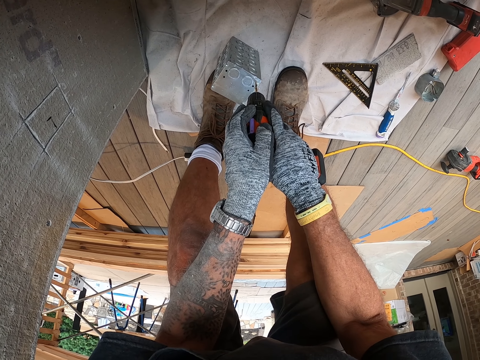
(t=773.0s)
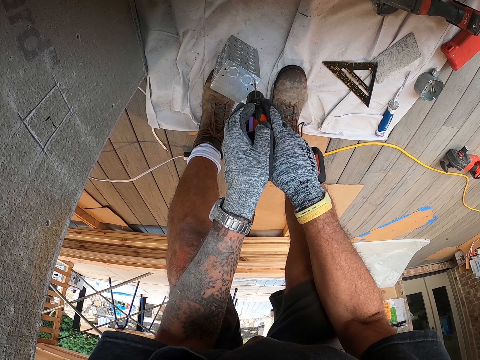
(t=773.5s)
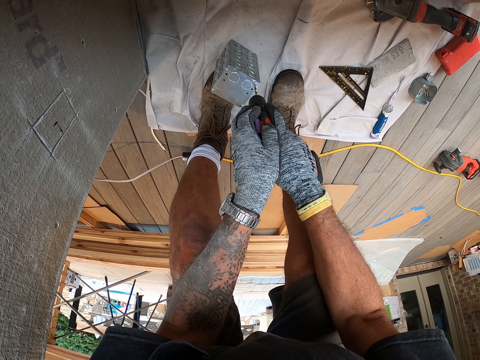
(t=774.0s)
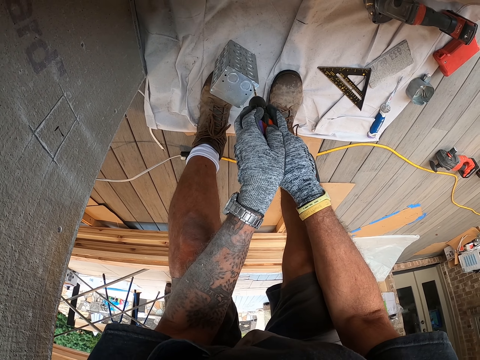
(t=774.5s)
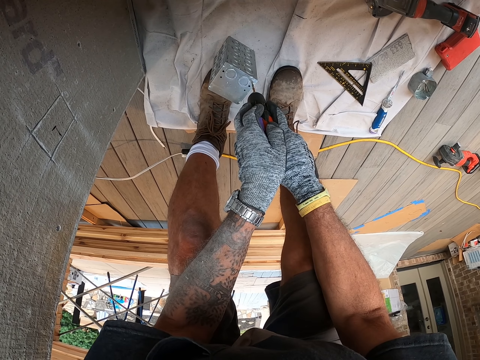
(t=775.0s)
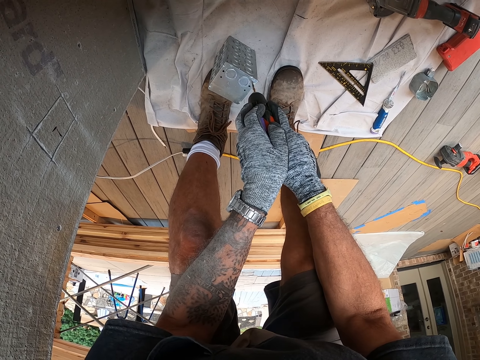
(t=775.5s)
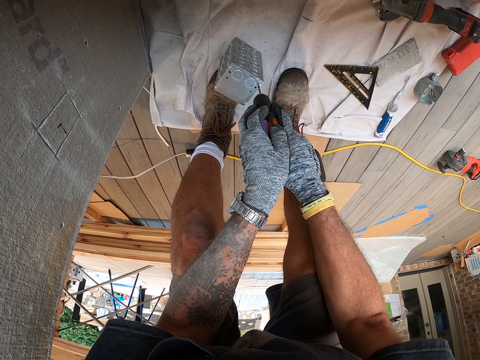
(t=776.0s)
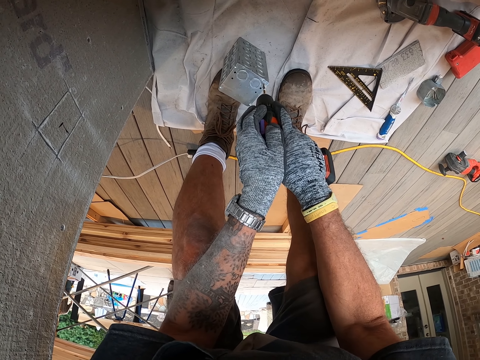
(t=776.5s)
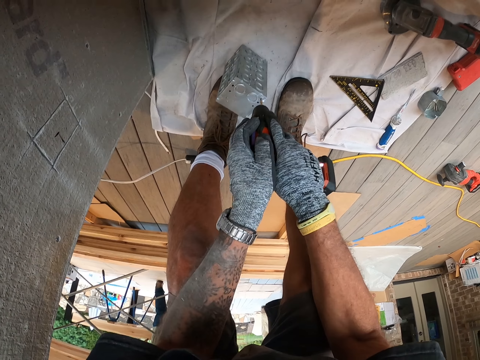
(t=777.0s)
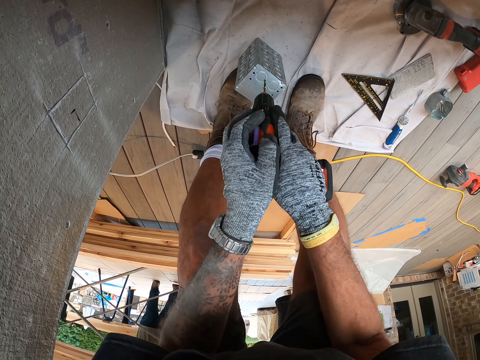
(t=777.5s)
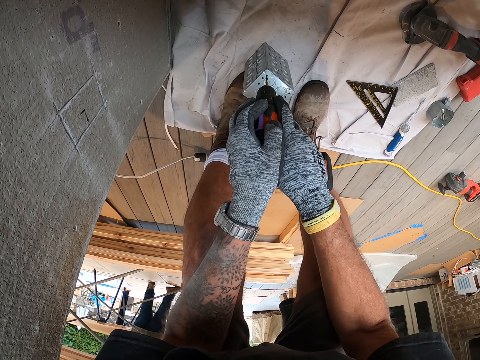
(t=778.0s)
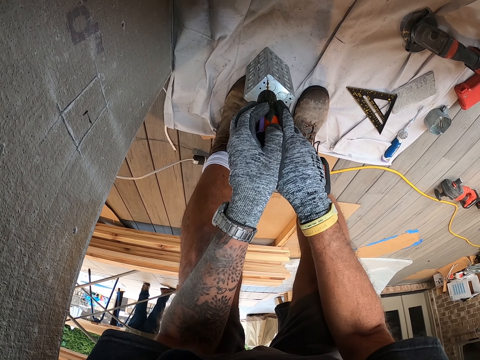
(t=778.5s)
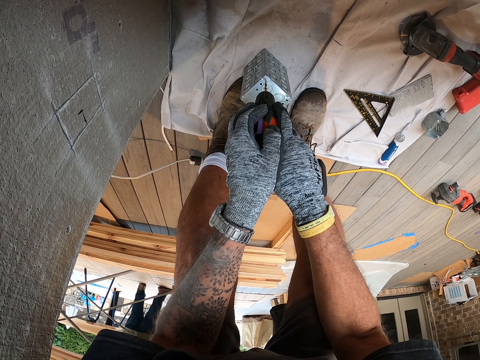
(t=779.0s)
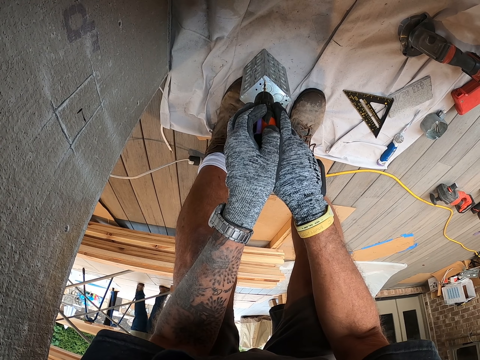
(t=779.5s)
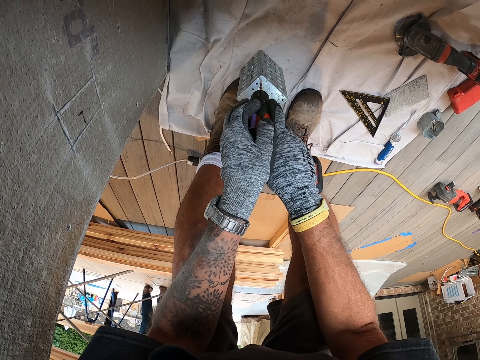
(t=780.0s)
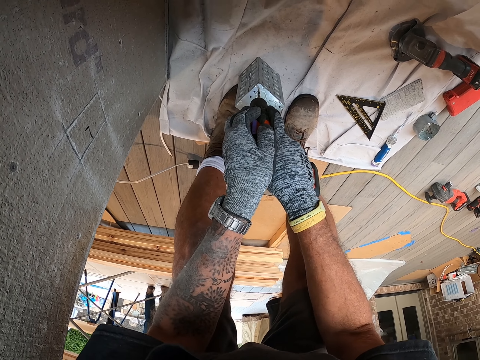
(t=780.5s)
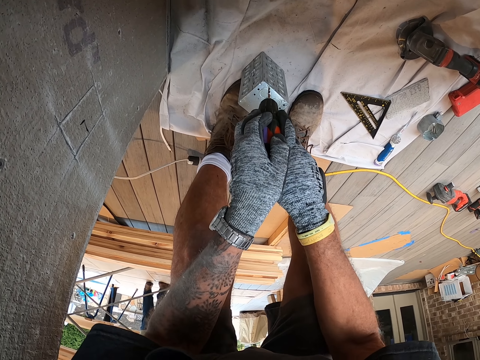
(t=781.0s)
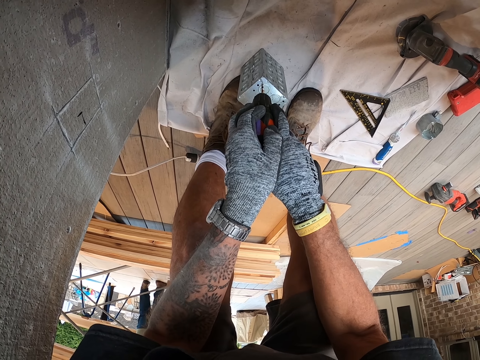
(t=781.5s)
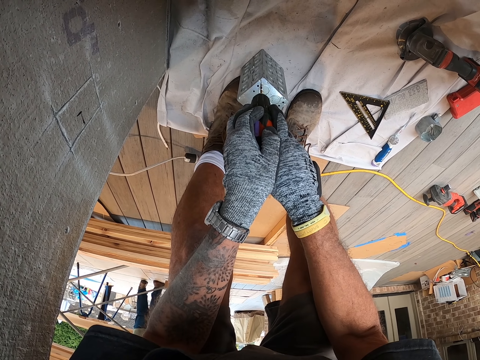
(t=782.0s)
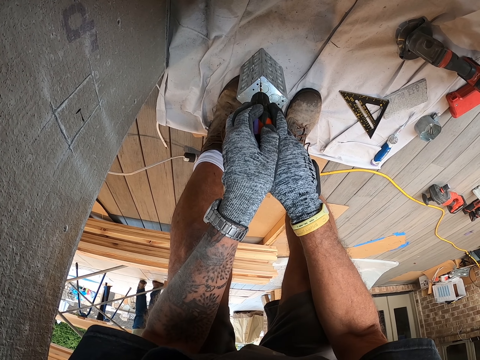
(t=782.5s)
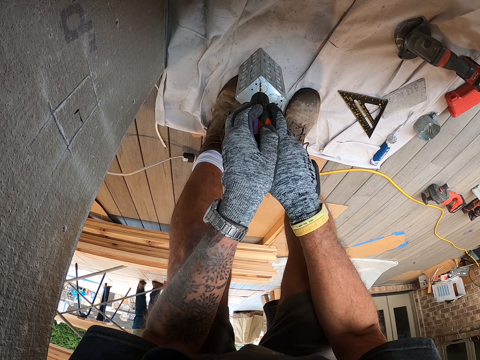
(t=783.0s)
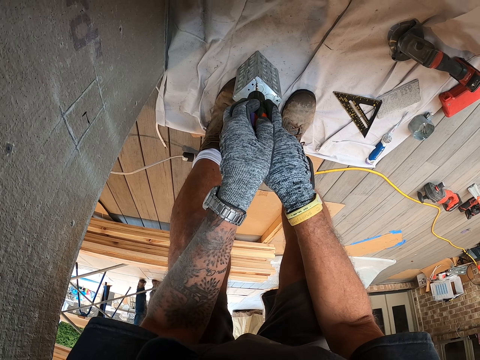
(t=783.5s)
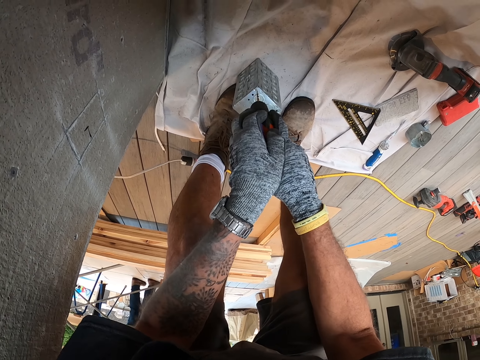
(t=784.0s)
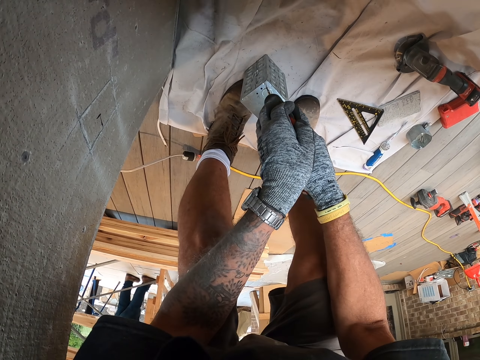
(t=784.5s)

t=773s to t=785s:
The camera wearer tries to make a hole on something. They make a hole on something. They try to make a hole on something.

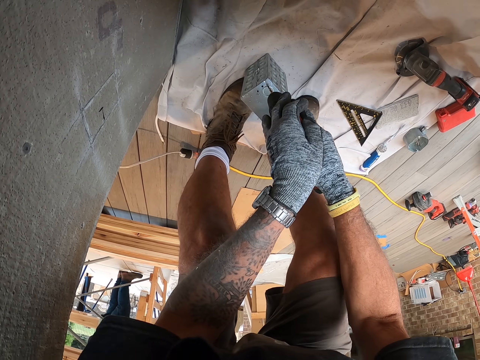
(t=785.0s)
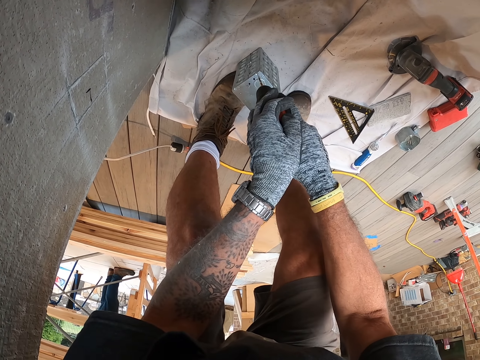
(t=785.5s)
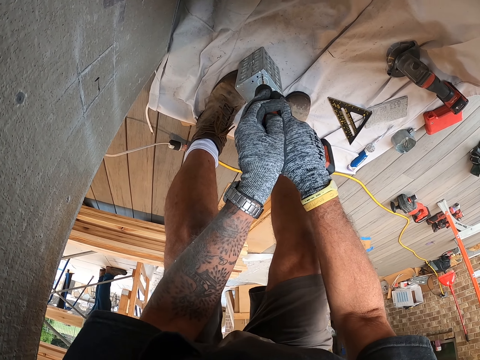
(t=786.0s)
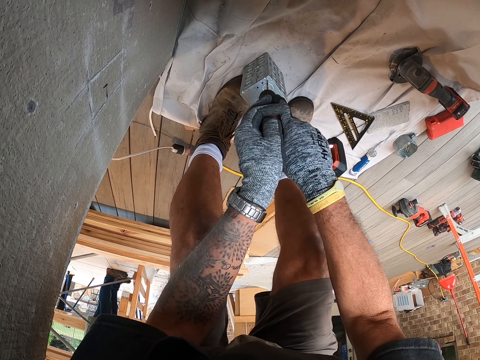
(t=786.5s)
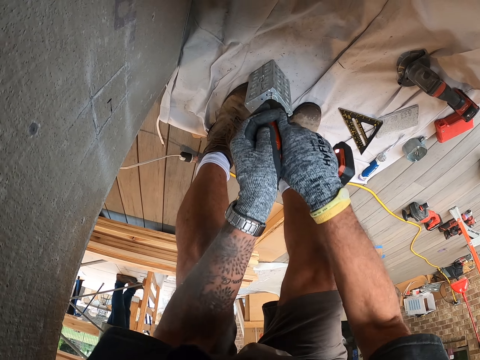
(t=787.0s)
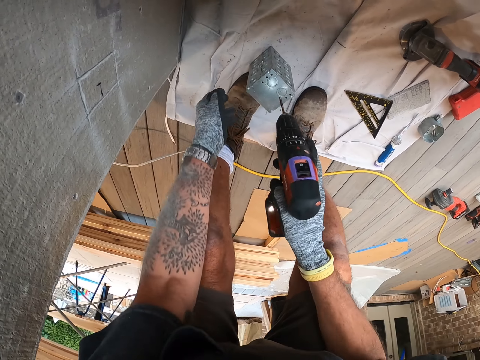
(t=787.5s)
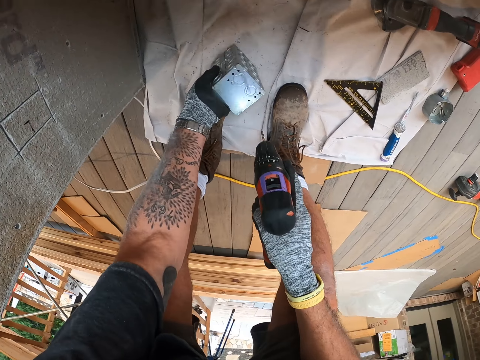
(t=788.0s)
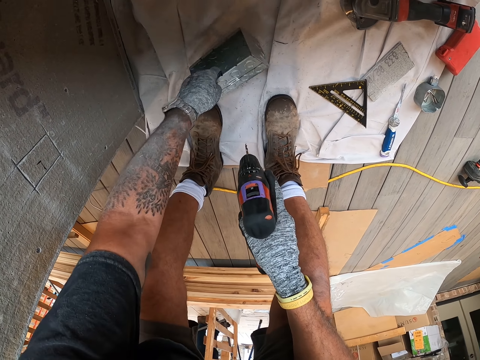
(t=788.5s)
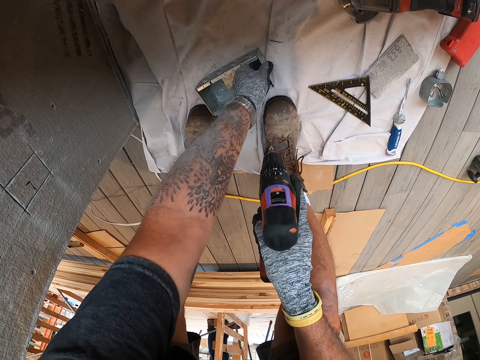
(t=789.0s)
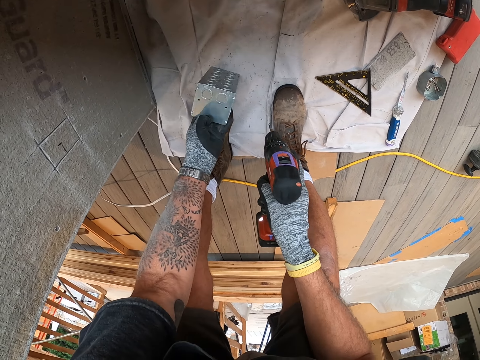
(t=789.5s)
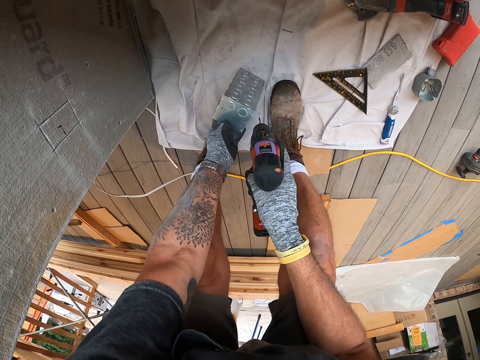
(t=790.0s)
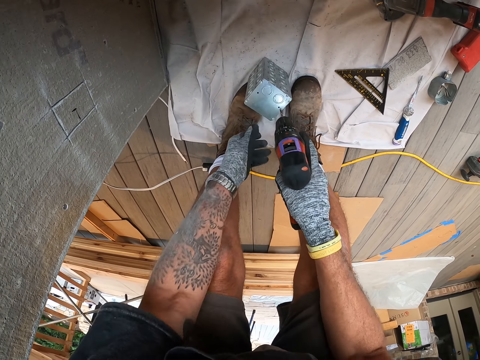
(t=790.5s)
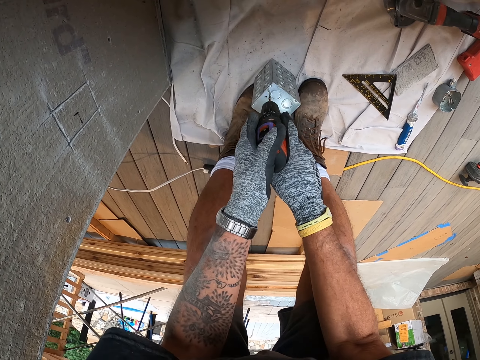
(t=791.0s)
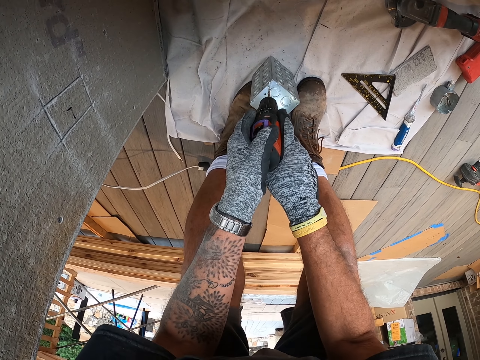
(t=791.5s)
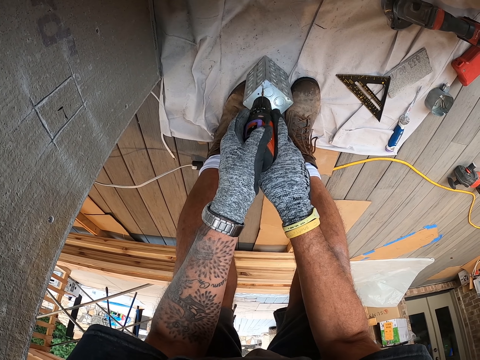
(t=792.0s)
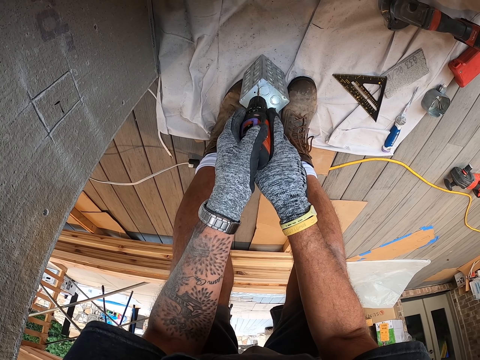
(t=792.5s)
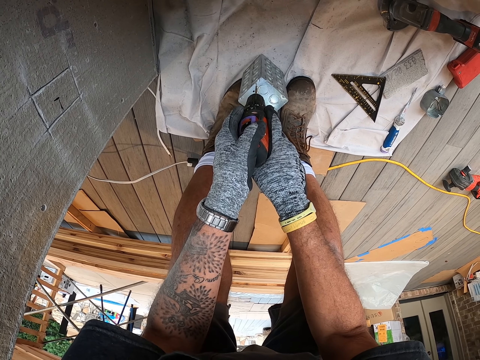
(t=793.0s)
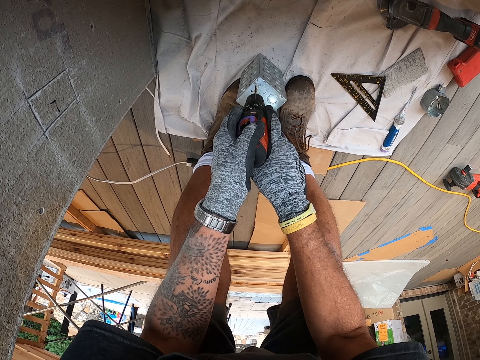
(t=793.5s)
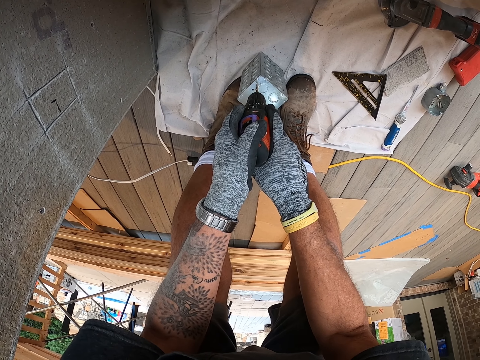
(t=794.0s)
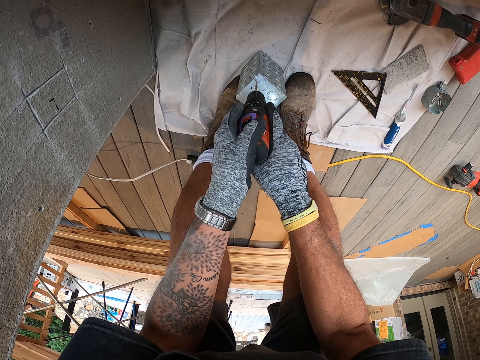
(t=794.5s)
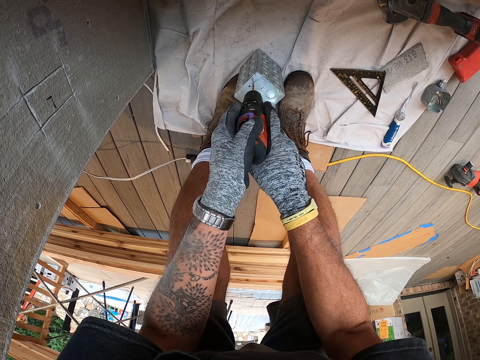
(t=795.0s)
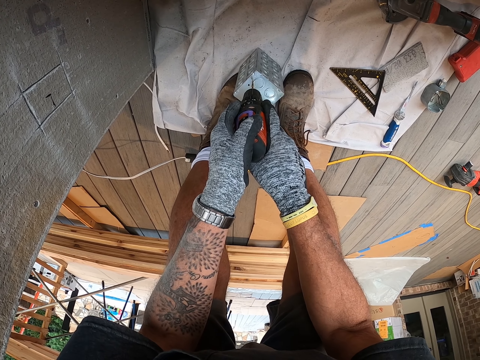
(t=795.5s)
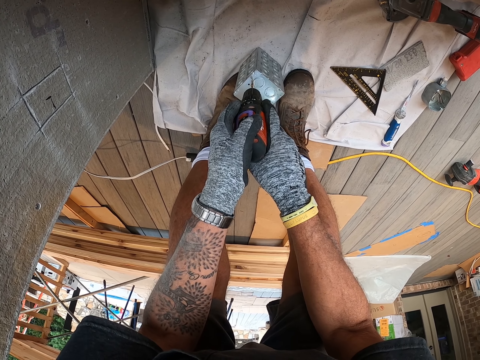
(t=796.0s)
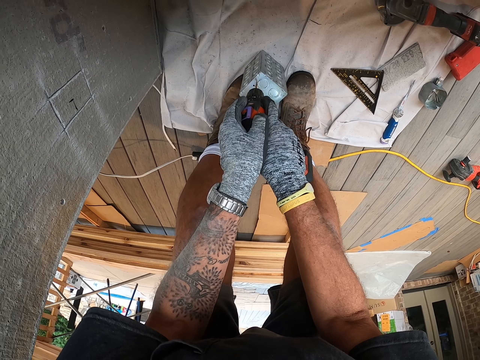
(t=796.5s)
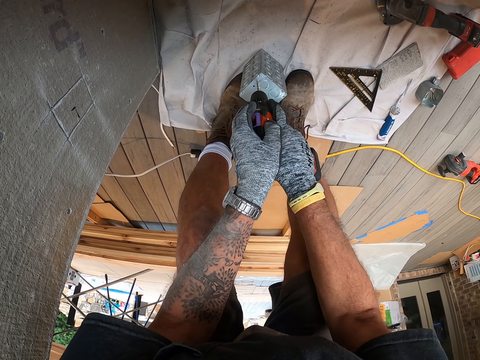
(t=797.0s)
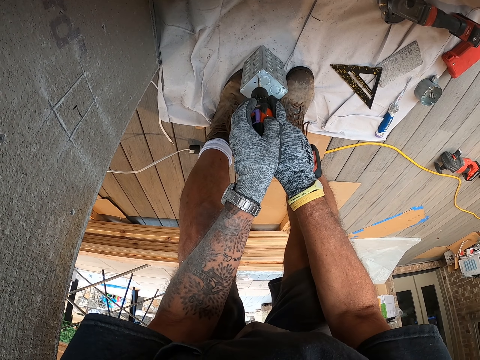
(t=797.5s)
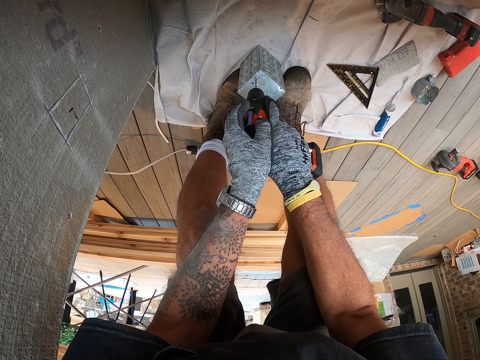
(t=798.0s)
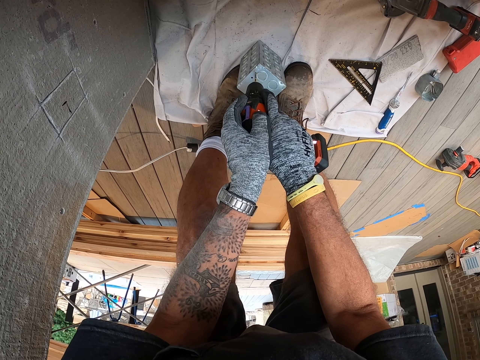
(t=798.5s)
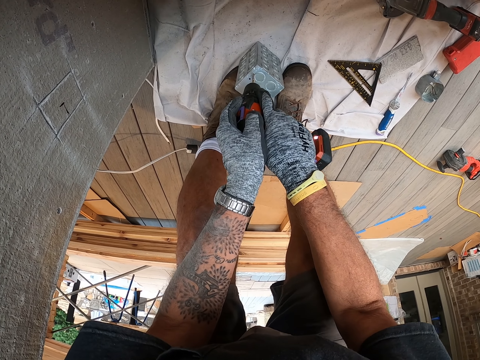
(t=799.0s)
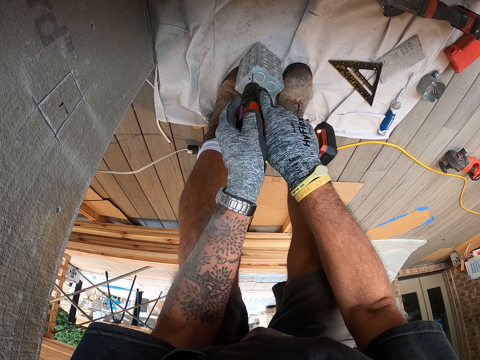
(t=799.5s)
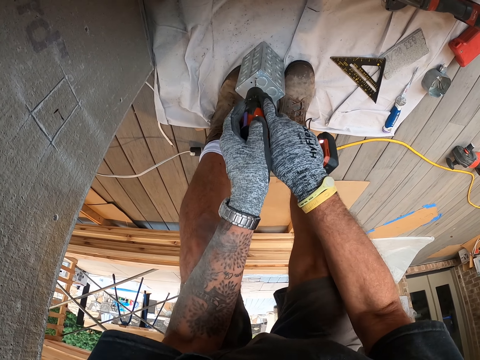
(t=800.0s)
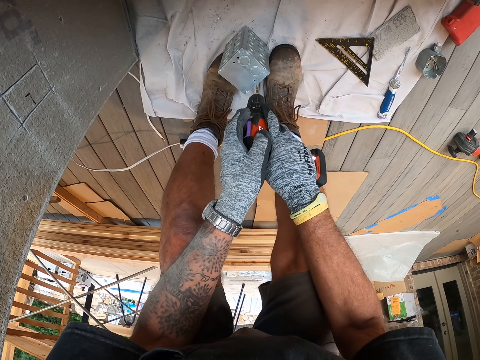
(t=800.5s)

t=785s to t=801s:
The camera wearer makes a hole on something. They flip the metal block. They turn the metal block again. They drill the metal block. They make a hole on something.
